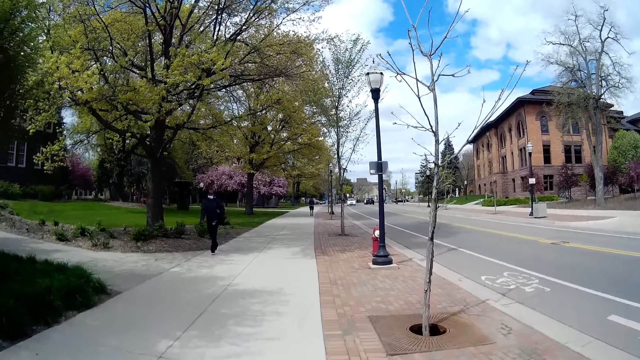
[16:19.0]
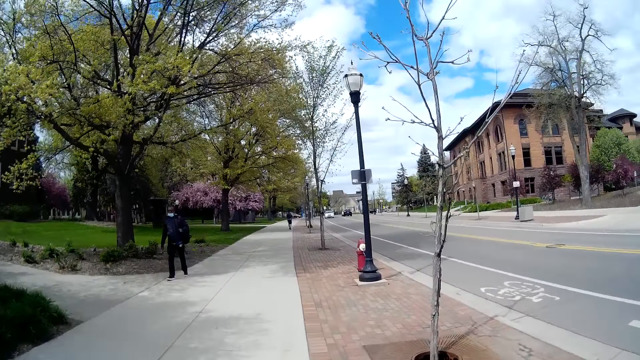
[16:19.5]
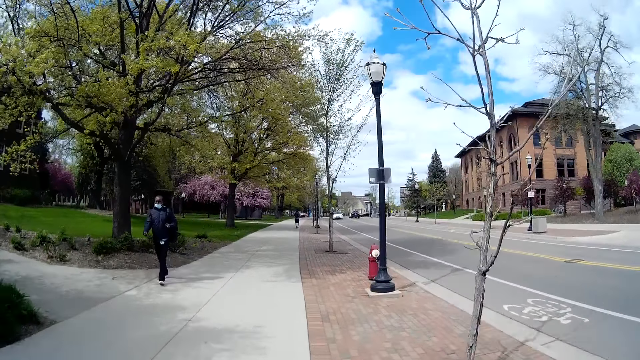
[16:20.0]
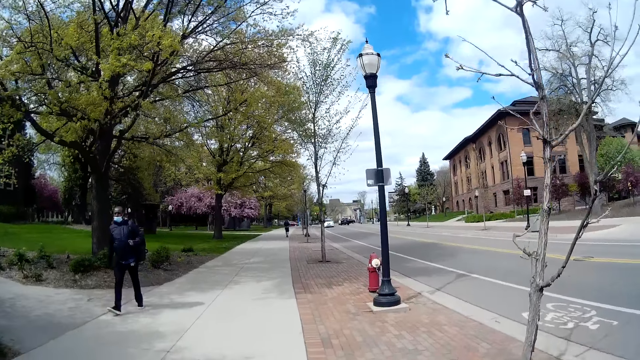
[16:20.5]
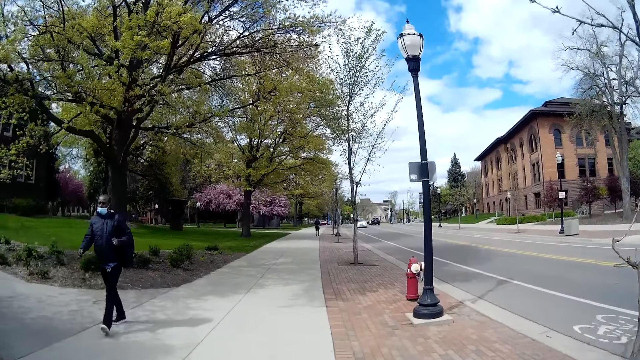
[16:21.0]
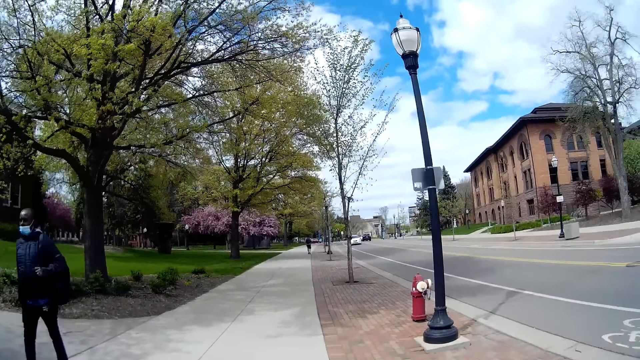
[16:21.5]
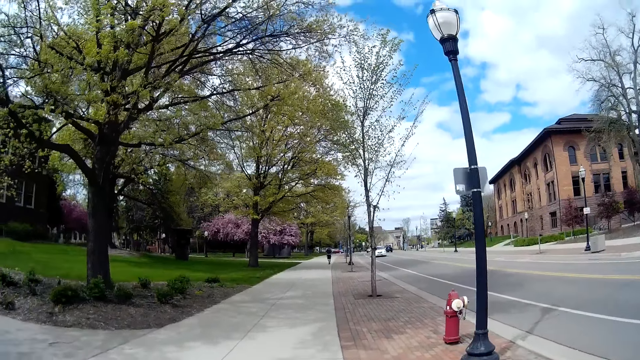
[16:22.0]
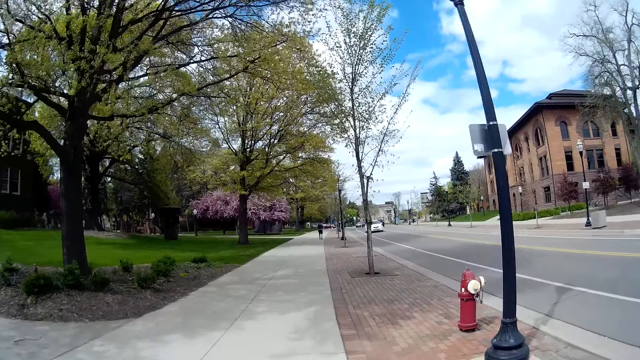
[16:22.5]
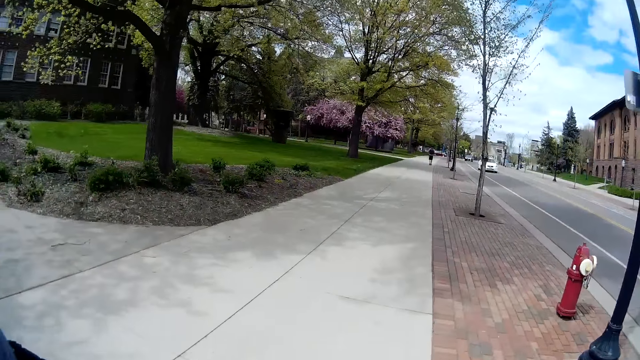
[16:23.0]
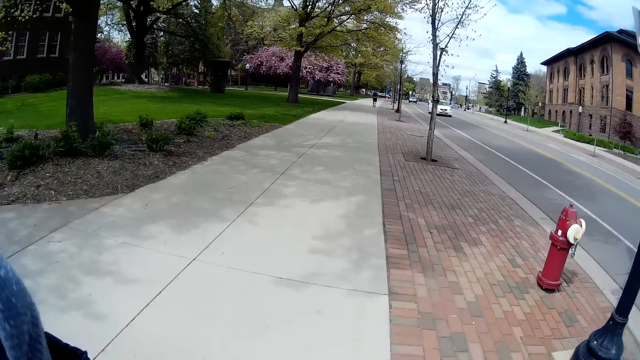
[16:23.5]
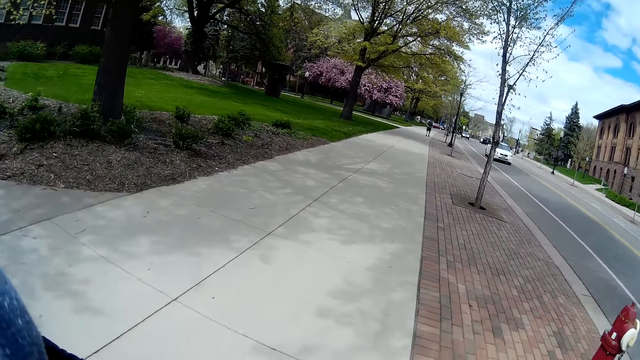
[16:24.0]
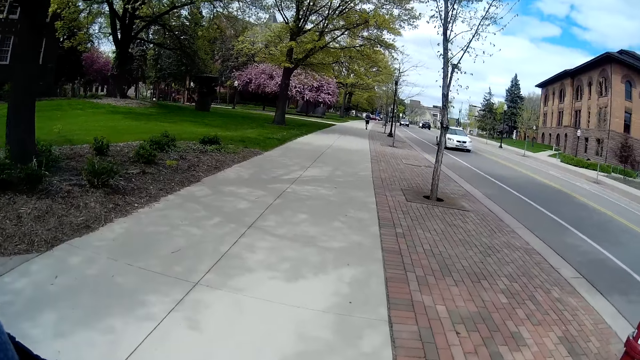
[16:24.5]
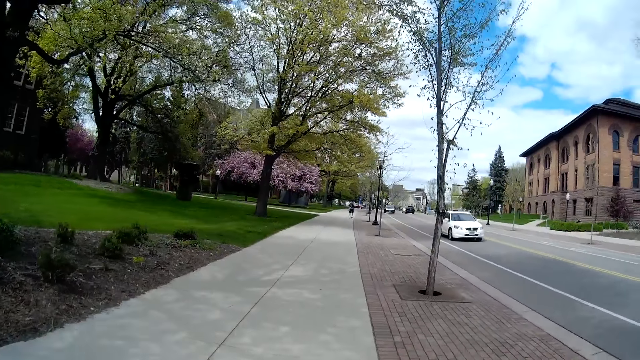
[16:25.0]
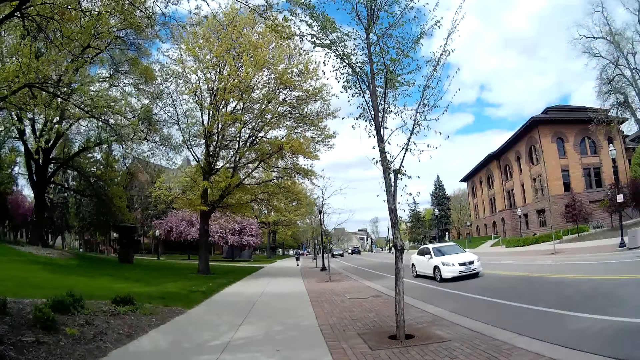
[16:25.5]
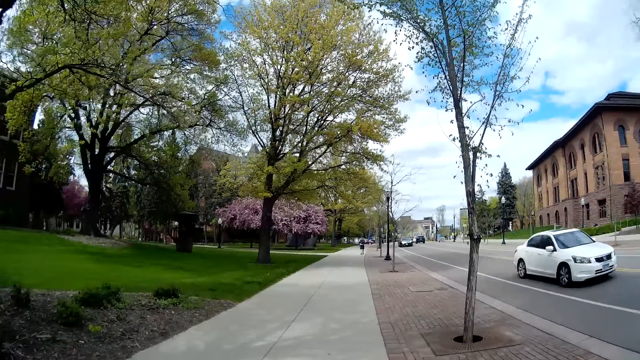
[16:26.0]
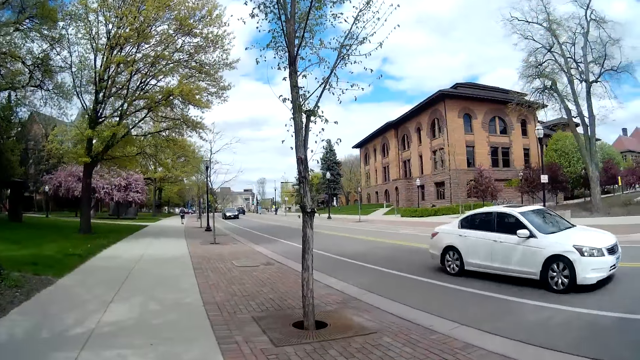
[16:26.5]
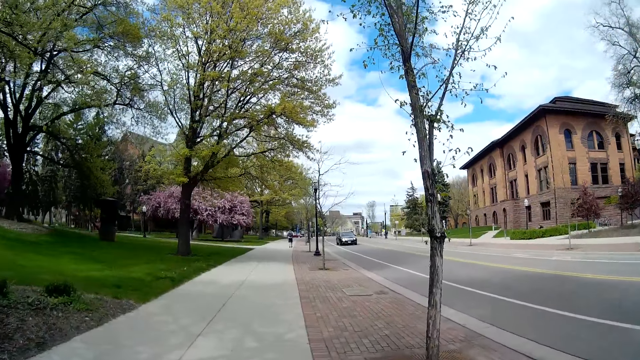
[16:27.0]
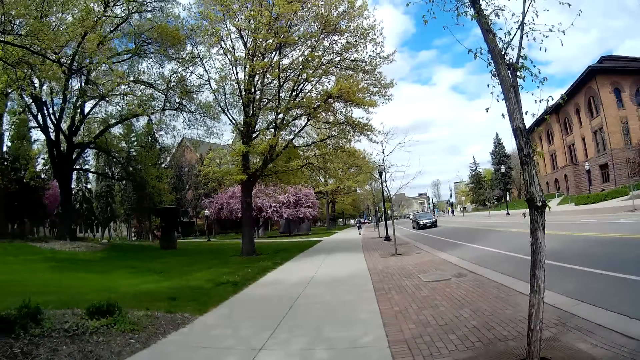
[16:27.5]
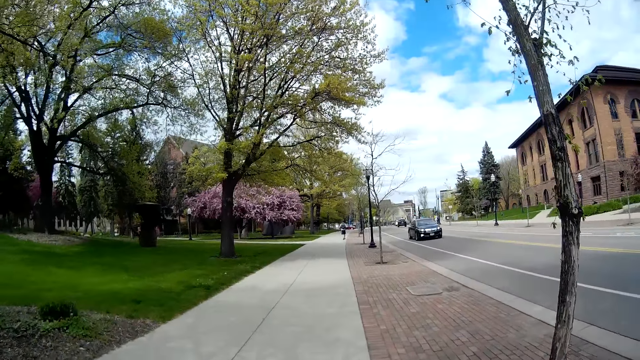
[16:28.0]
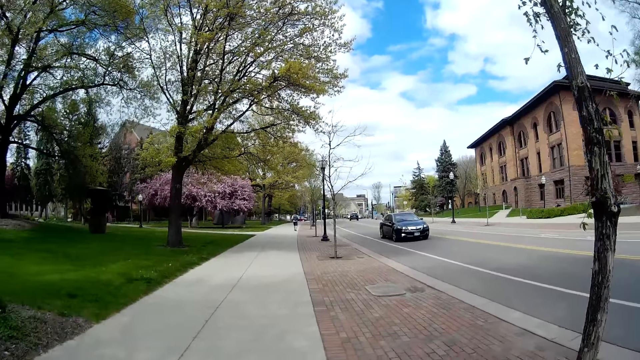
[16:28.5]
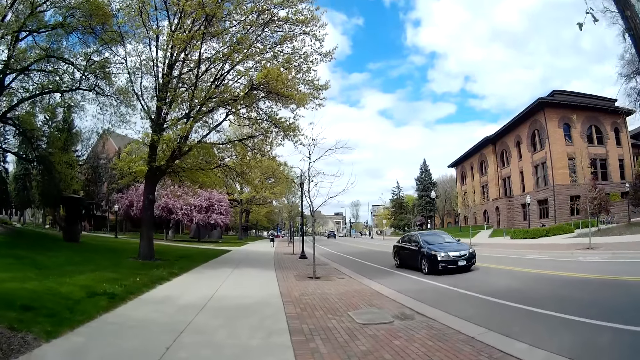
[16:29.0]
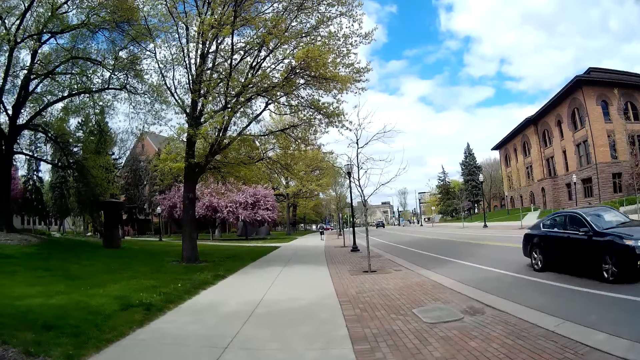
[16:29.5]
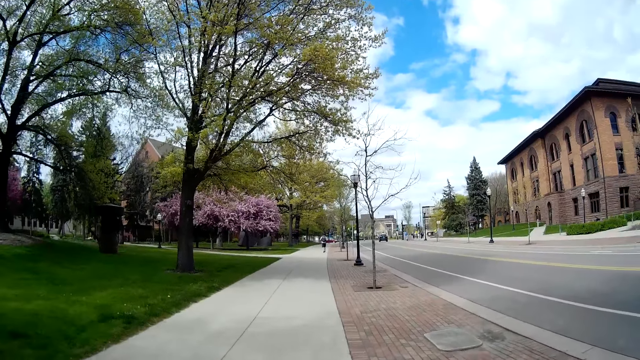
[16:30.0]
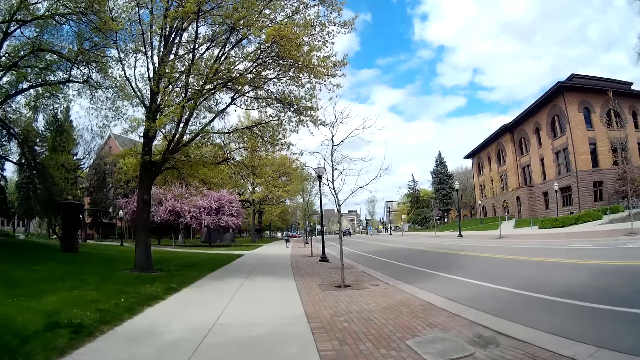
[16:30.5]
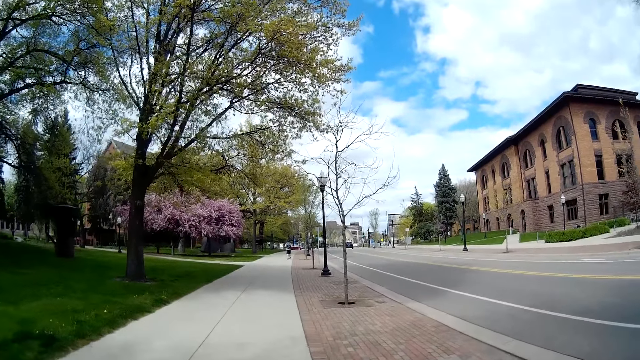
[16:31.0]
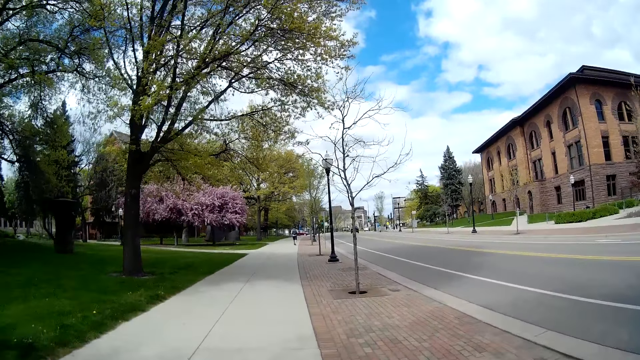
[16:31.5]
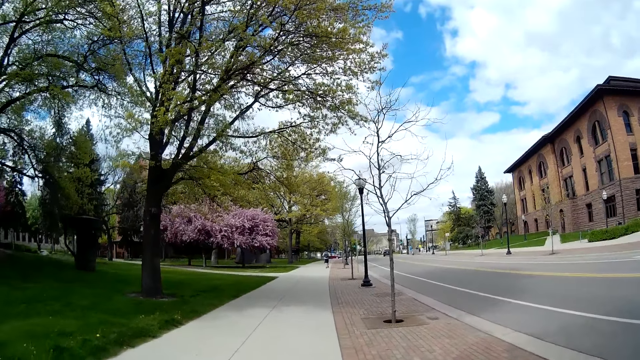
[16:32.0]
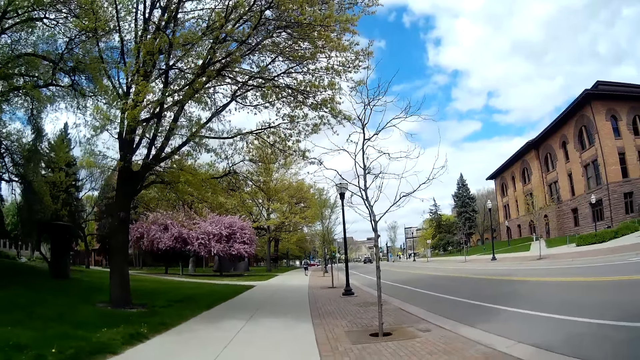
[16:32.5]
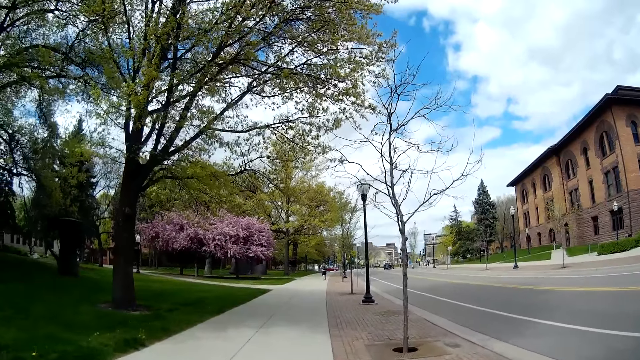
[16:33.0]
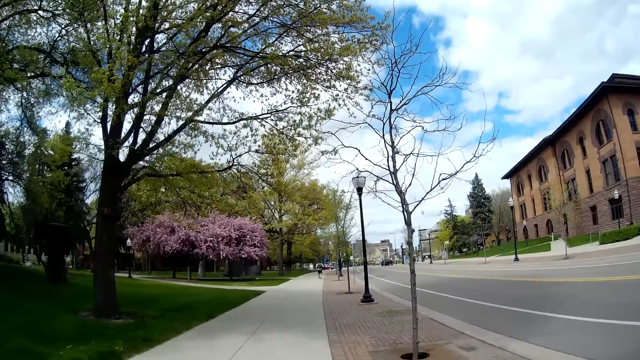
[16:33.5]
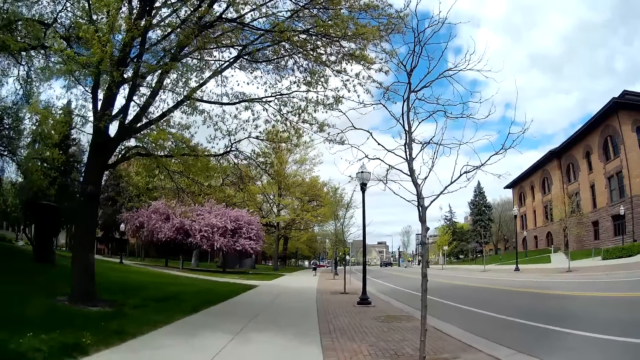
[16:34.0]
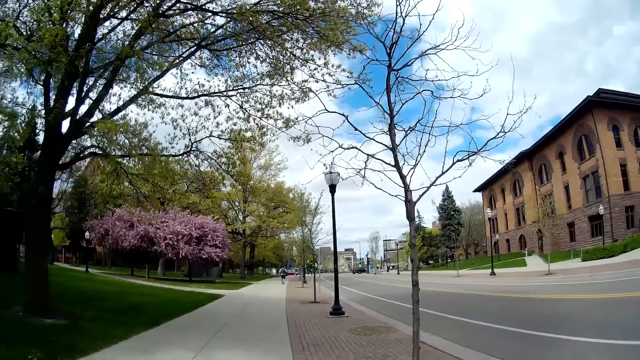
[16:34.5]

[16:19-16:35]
A man walks past the camera wearer. A car drives past them. A car drives past them again.

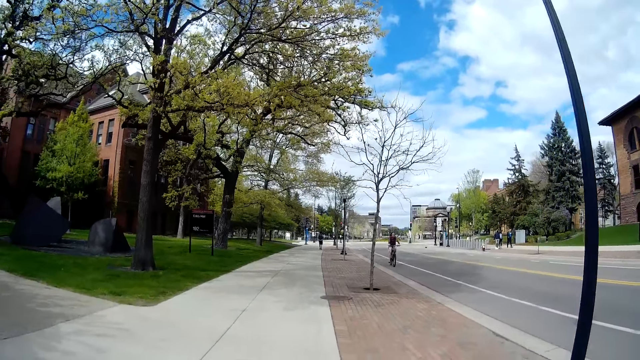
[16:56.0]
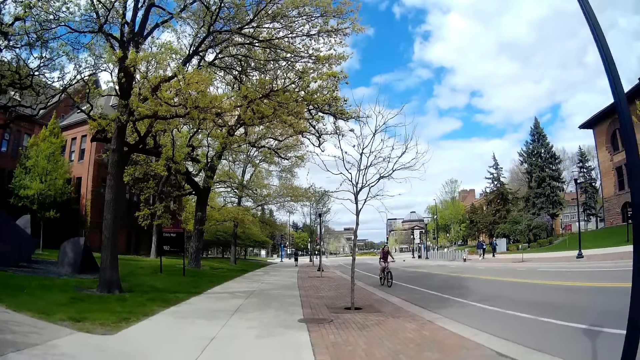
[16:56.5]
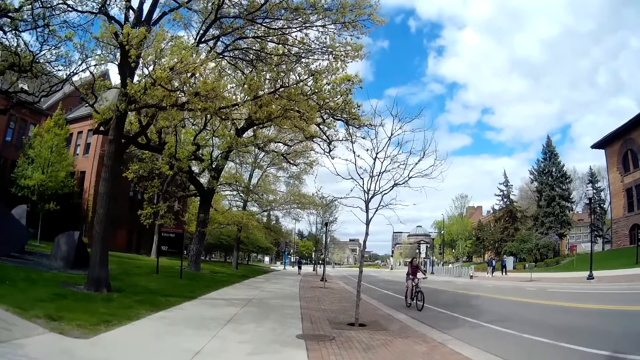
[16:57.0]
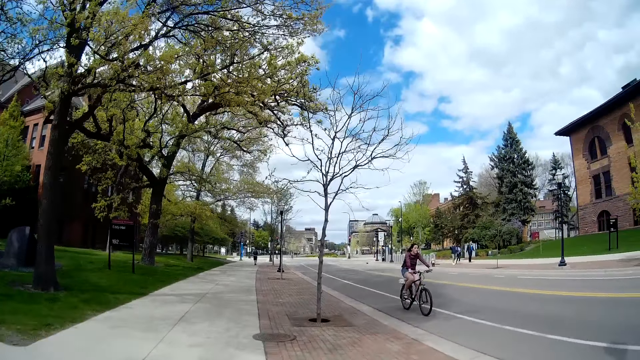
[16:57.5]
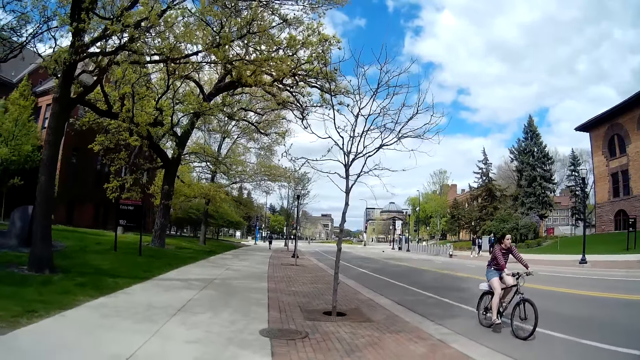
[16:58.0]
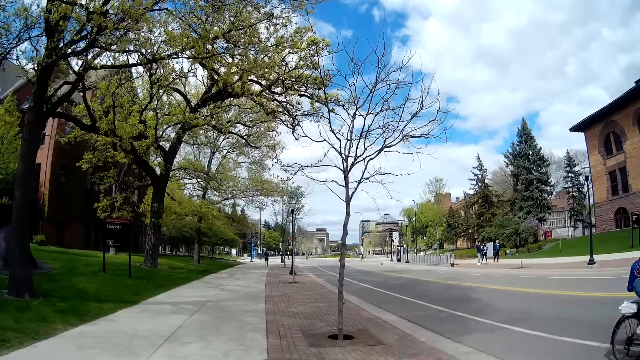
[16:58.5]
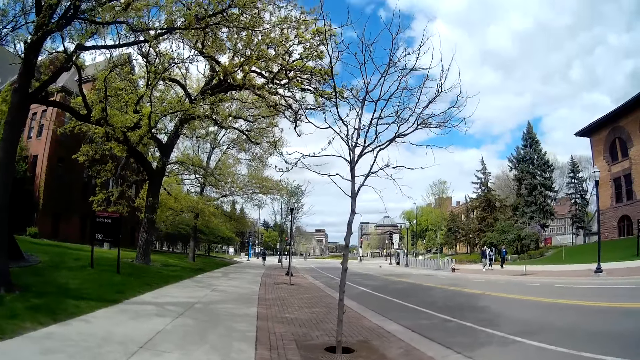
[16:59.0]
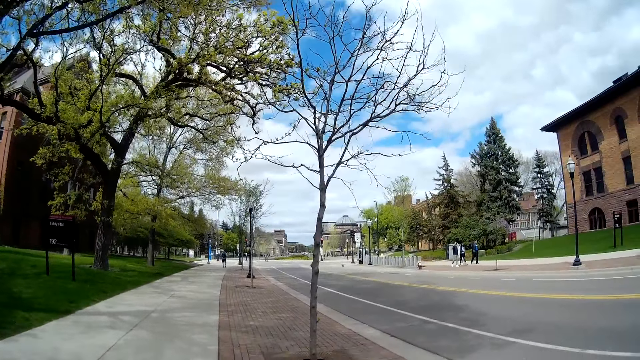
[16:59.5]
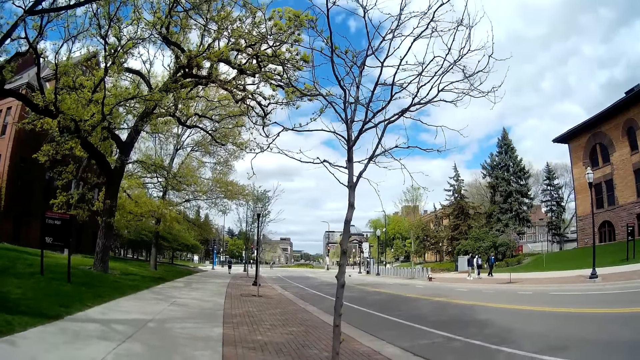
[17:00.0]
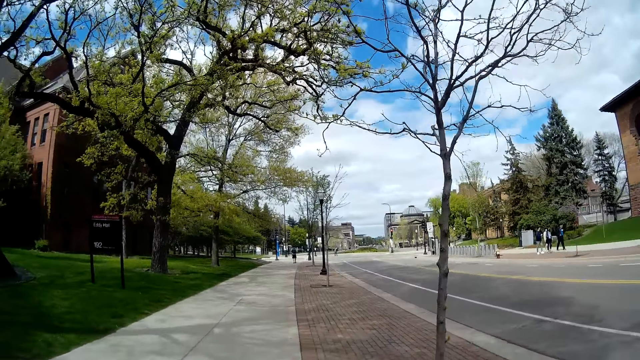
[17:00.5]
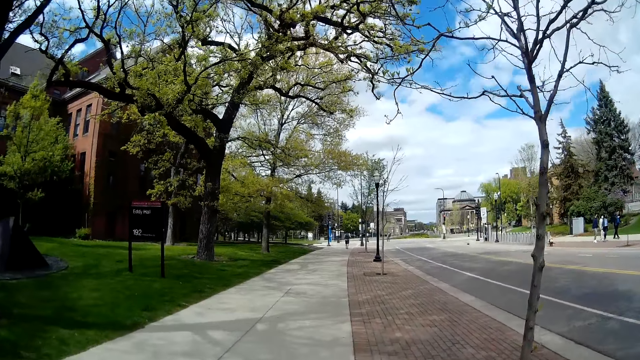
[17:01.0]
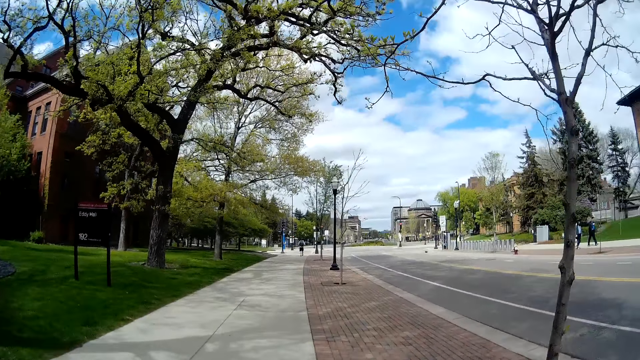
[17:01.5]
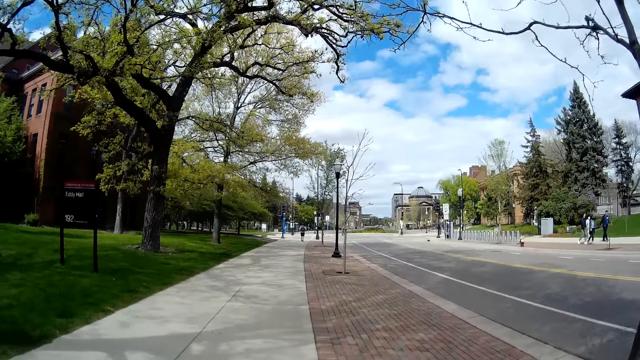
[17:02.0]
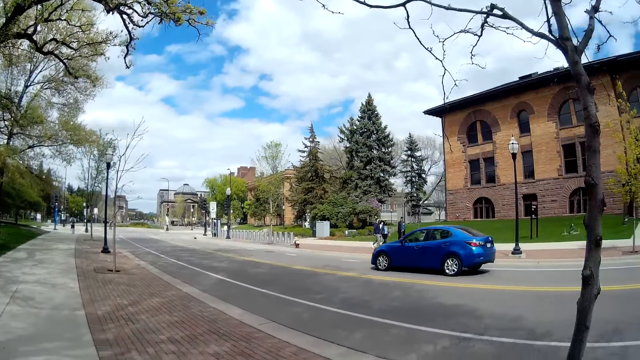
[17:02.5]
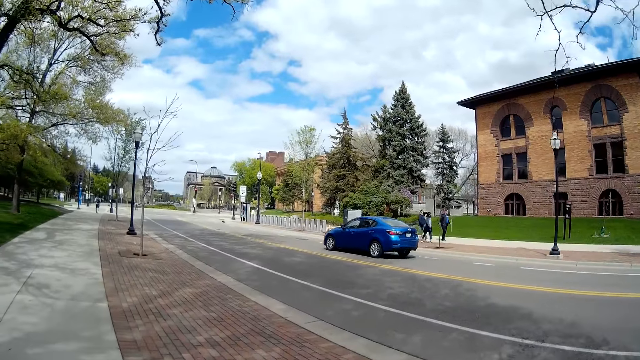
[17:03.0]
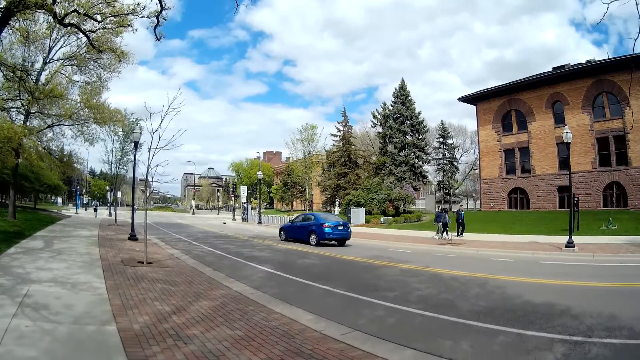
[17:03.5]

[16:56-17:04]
A woman rides a bicycle past the camera wearer. A car drives past them.
